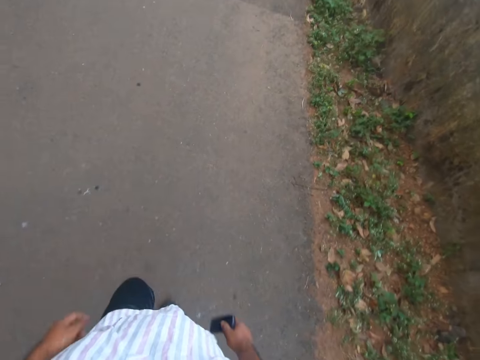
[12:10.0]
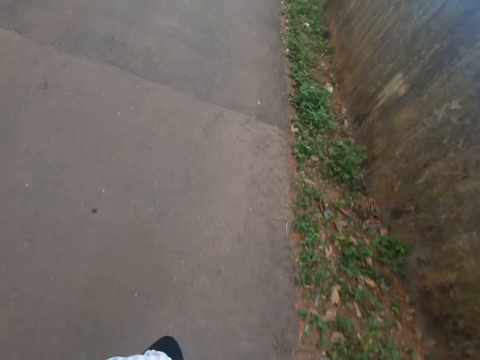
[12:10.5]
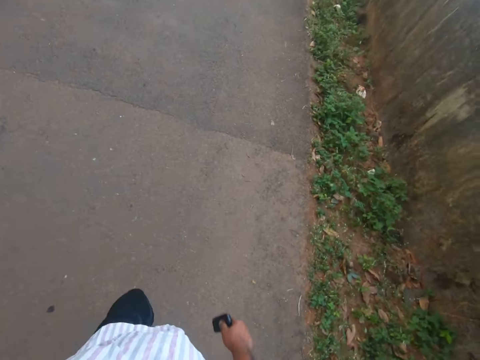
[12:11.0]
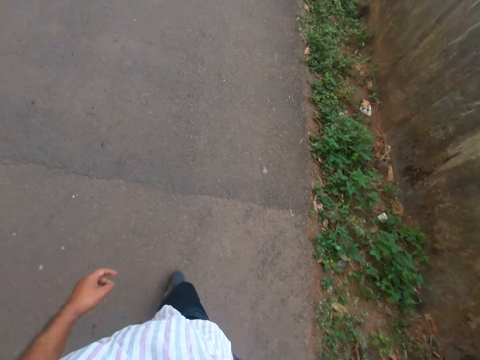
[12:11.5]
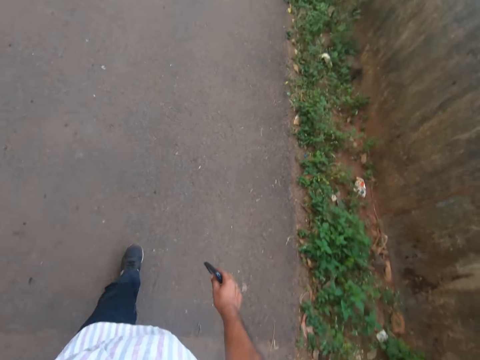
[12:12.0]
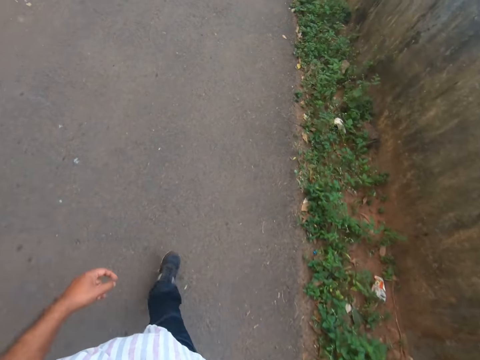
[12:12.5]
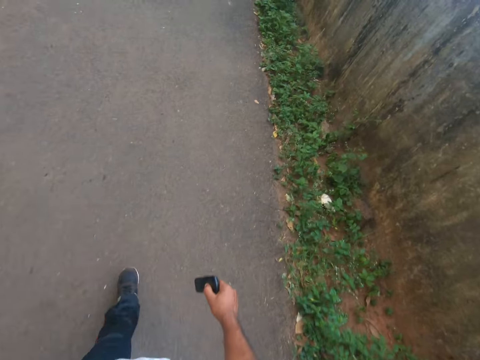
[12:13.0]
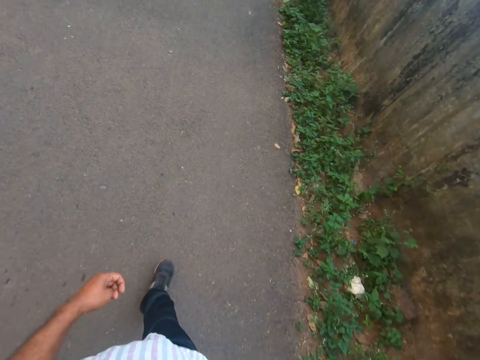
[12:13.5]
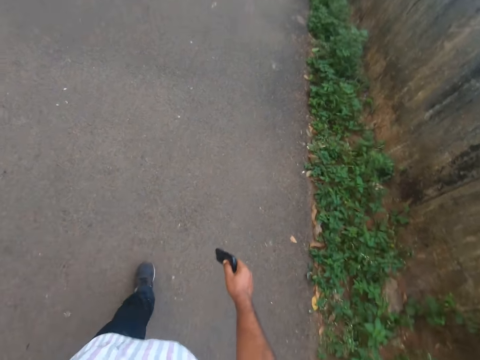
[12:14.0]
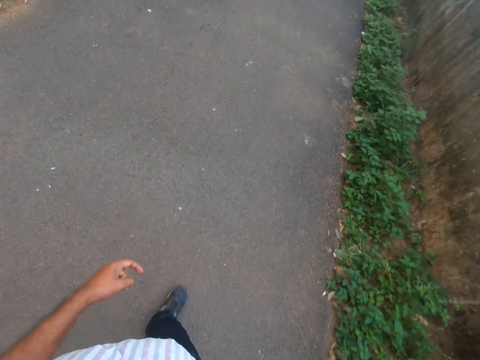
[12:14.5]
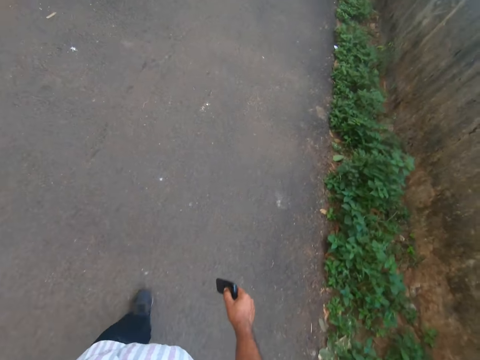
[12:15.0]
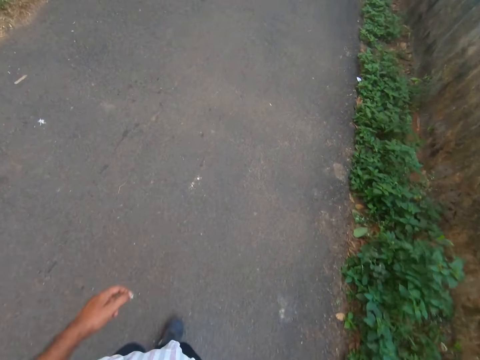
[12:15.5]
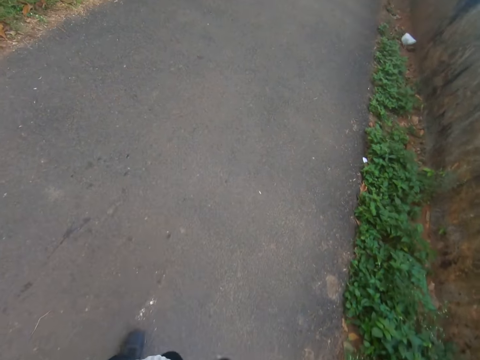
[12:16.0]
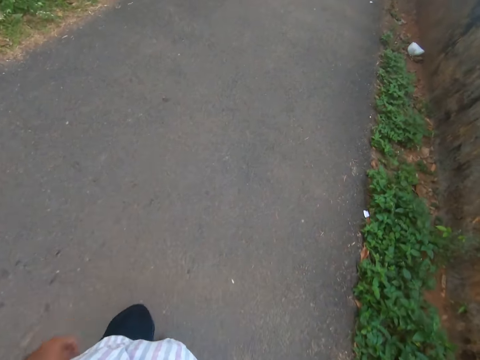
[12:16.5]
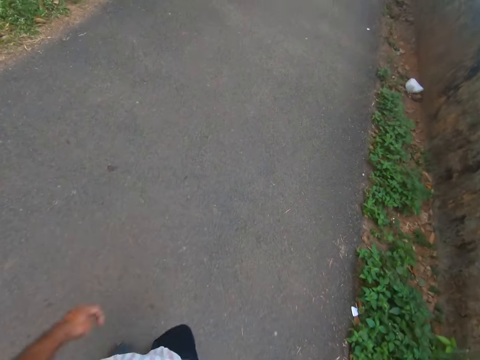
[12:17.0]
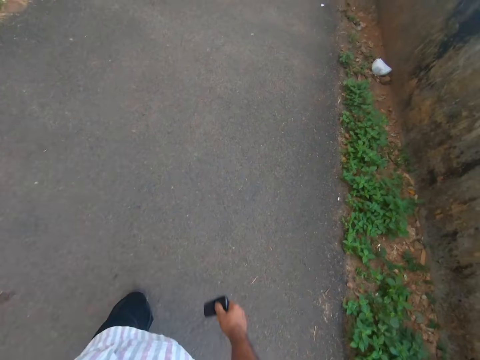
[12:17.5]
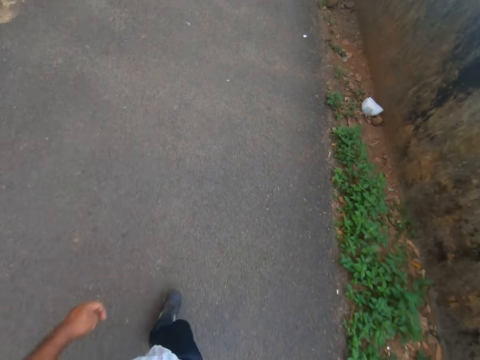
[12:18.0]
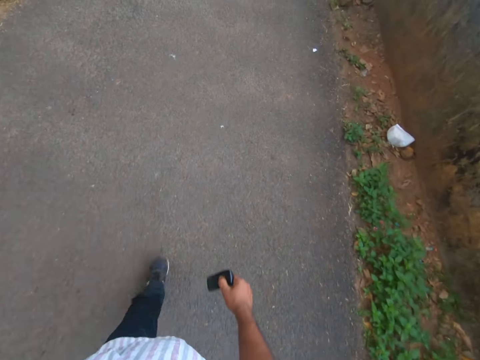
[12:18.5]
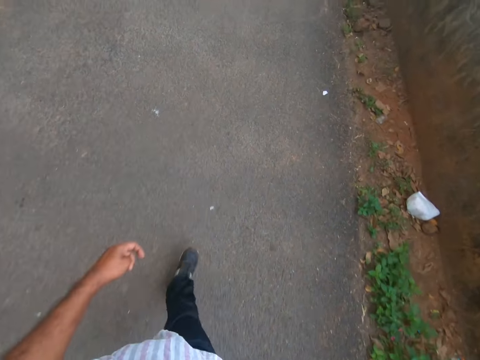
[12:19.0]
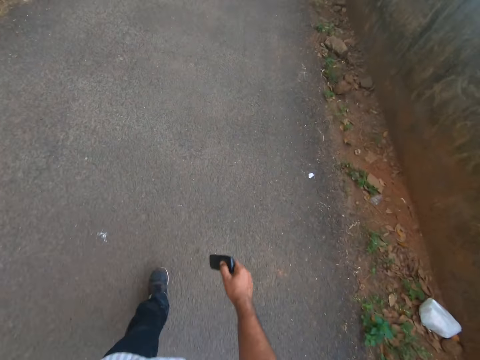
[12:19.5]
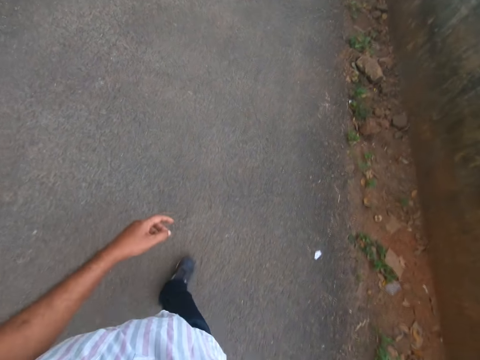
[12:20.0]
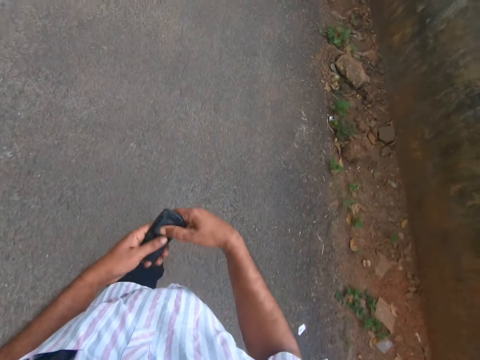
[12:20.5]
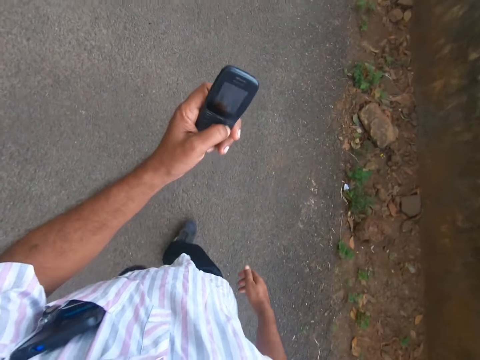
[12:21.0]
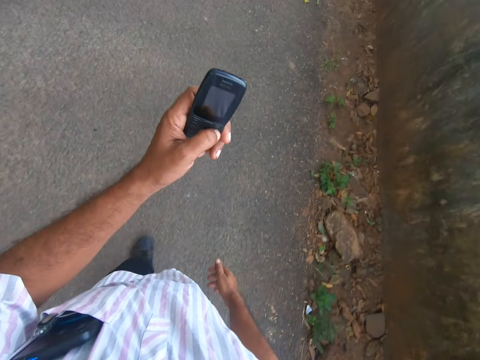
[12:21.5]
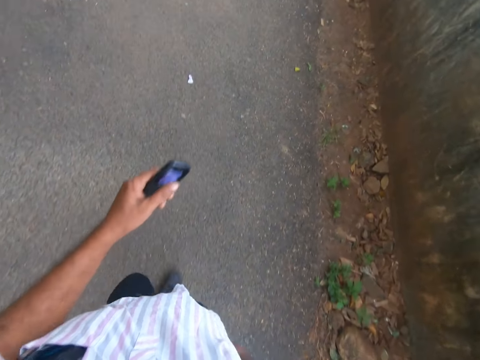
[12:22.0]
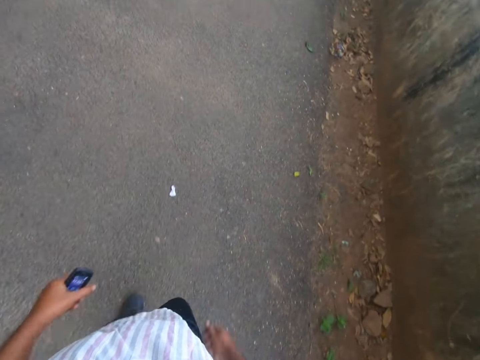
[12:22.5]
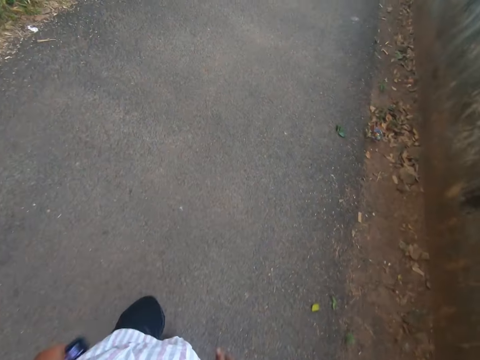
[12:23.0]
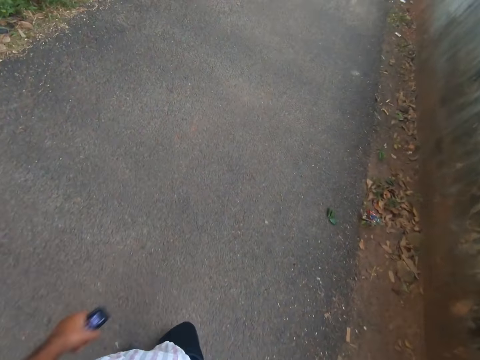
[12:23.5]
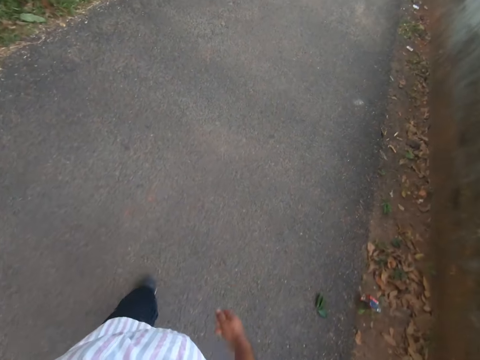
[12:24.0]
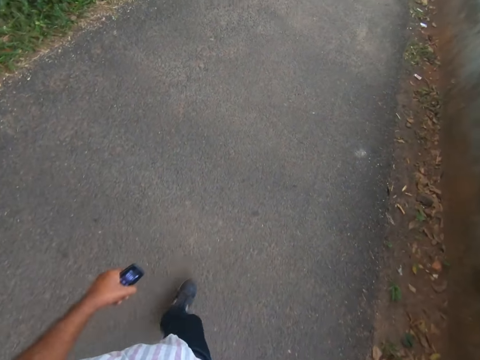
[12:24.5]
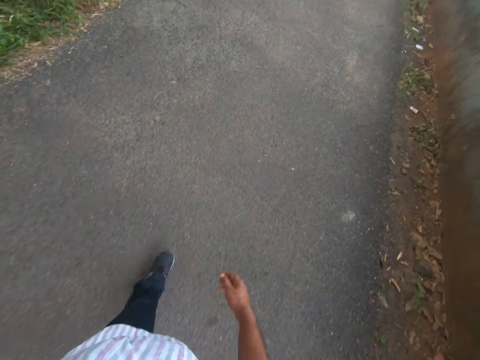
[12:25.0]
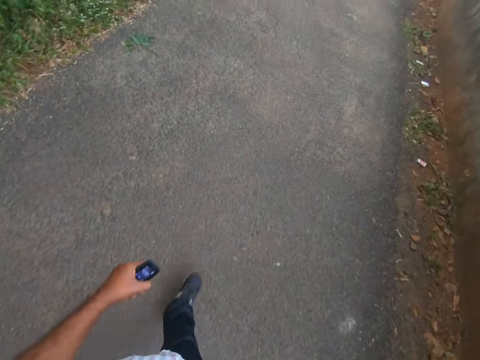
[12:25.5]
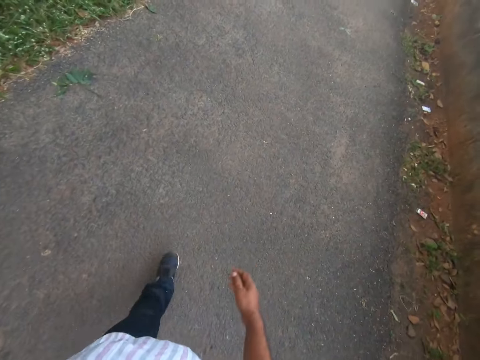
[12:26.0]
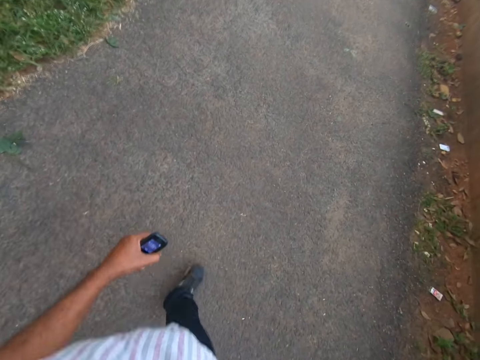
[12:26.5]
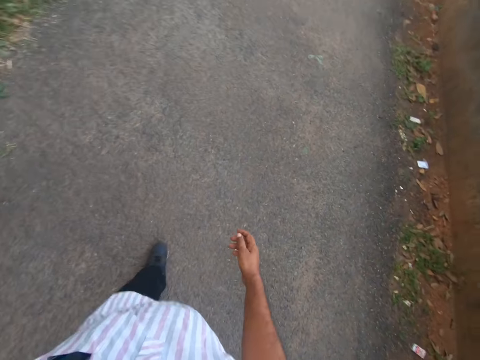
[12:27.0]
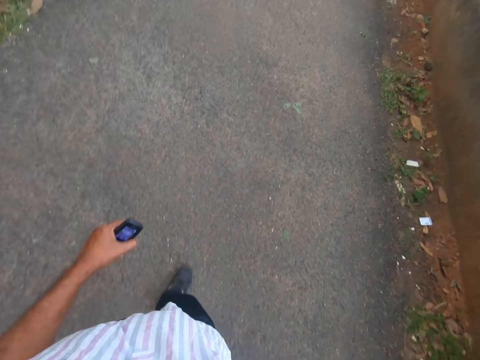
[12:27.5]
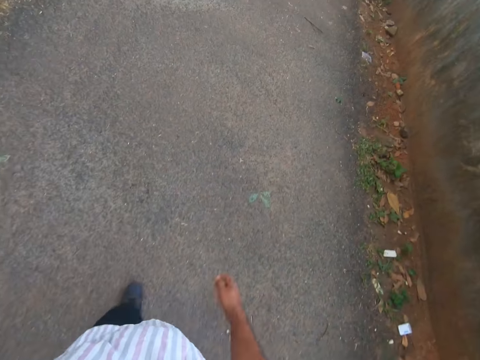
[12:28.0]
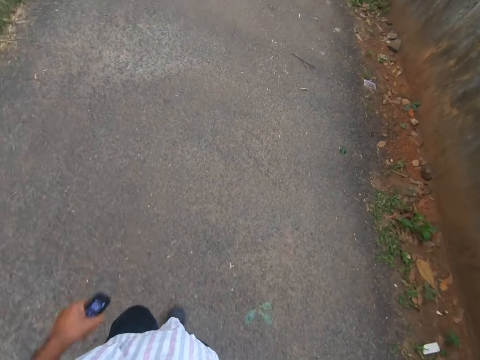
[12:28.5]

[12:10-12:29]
The camera wearer switches a mobile phone to his left hand. He operates the mobile phone. He walks on a pathway.

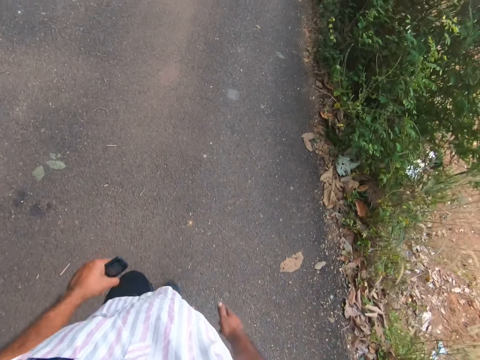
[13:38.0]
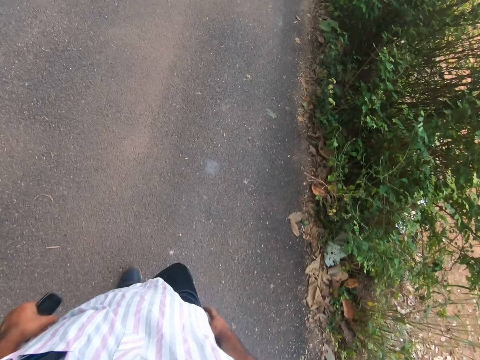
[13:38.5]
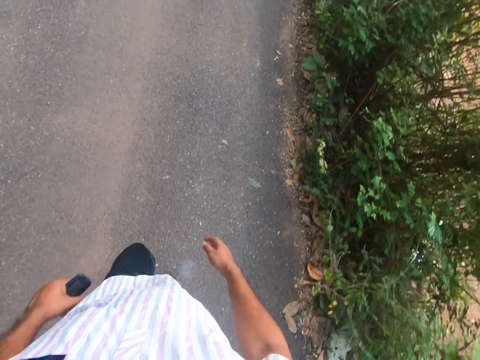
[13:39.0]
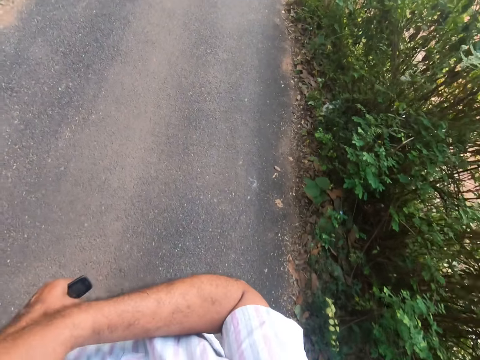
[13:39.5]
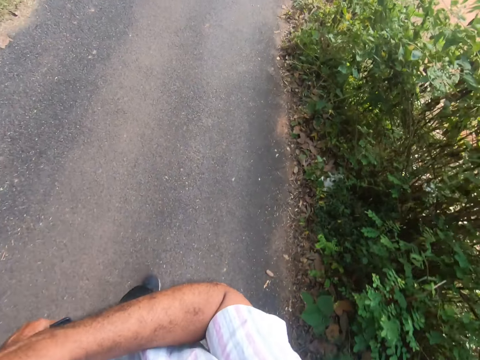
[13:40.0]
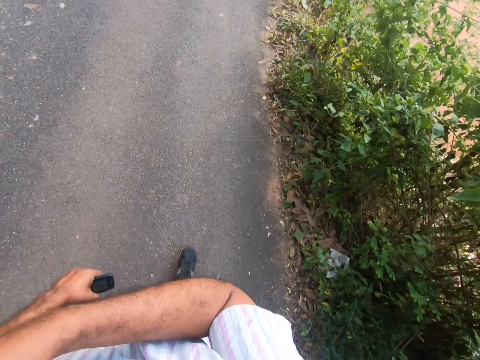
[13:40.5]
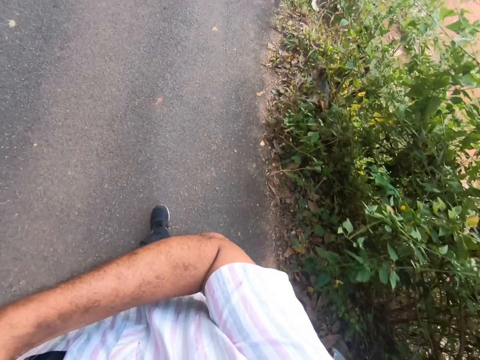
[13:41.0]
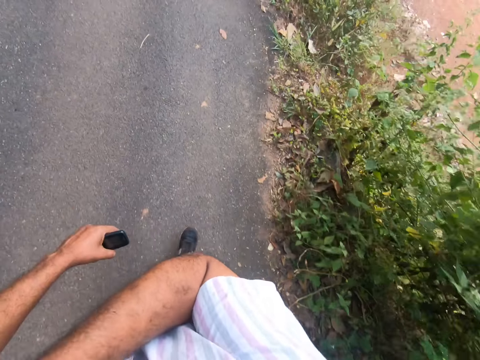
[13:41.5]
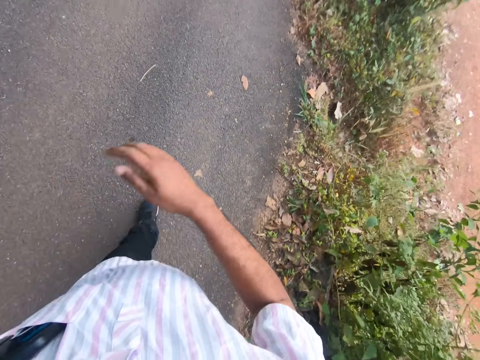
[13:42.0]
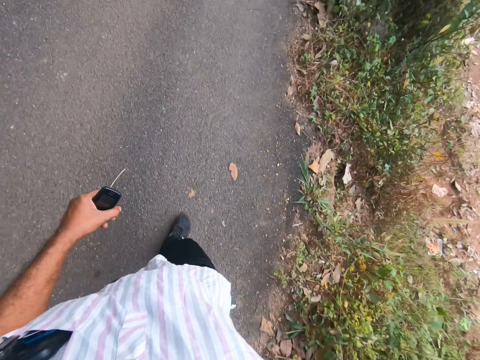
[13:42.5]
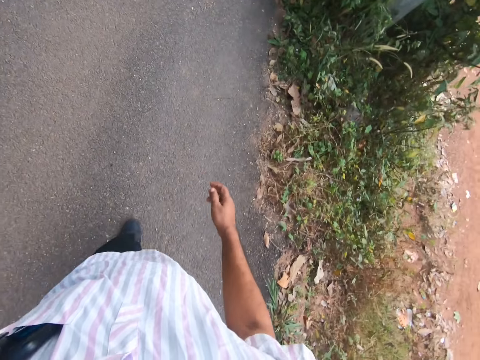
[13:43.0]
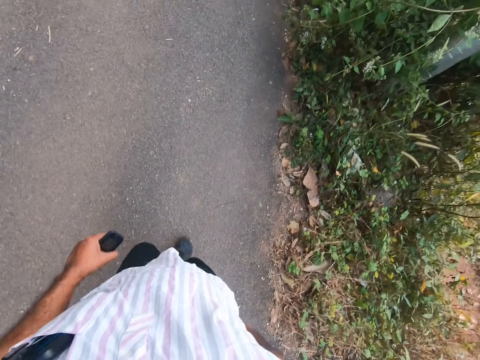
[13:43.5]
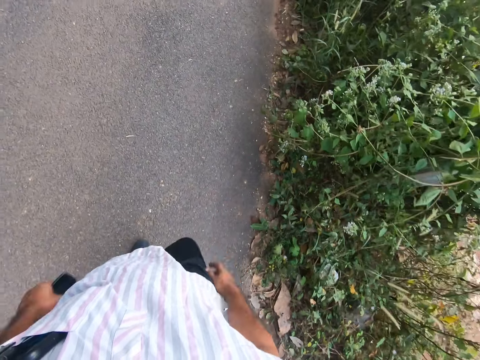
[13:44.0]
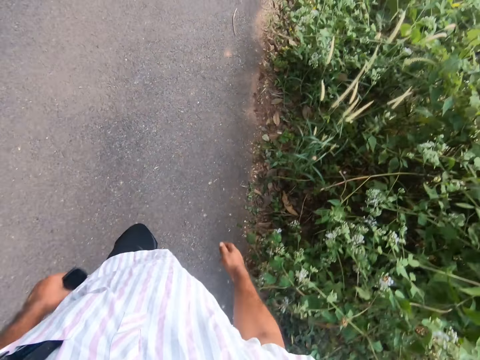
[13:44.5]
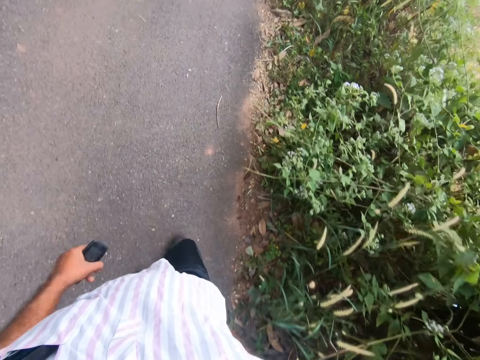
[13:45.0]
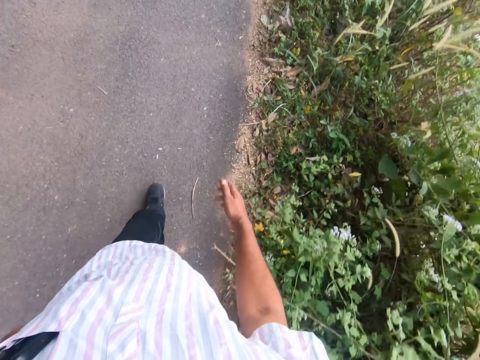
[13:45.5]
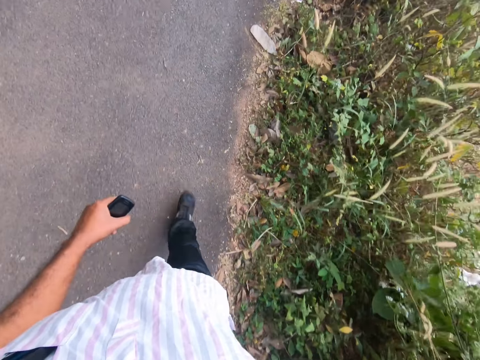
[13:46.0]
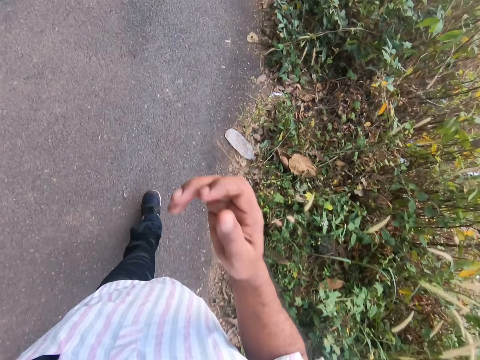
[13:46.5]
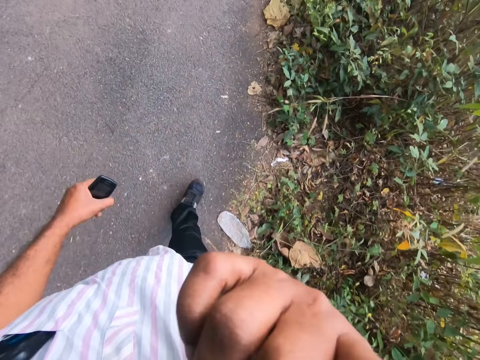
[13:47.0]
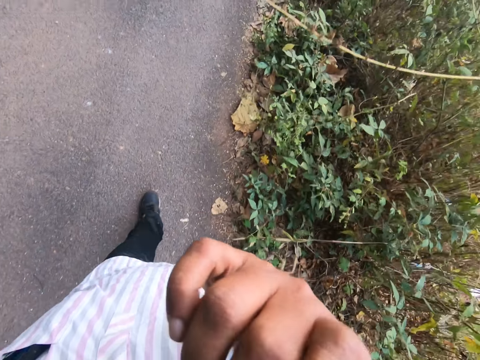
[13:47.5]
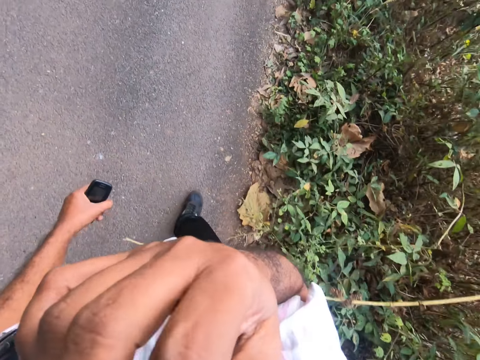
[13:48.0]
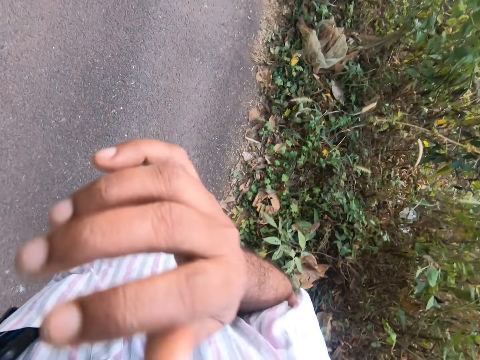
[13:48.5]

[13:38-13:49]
The camera wearer holds his shoulder. He walks on a pathway. He touches his nose.
